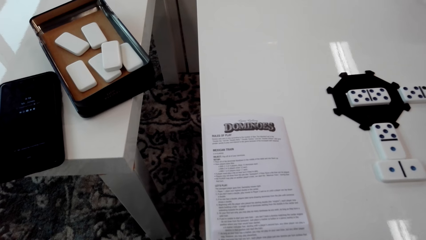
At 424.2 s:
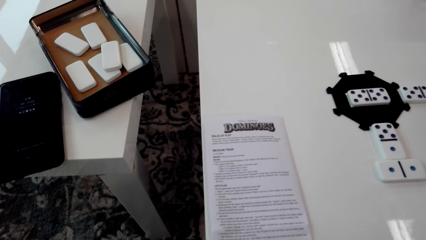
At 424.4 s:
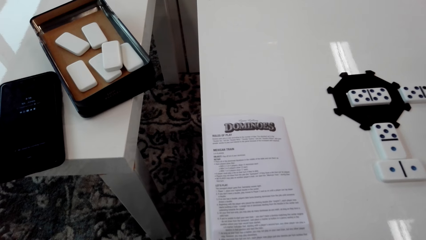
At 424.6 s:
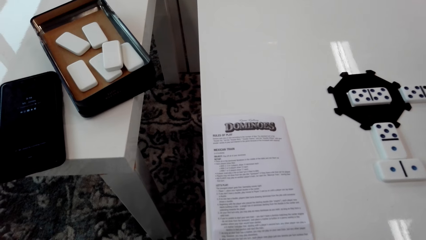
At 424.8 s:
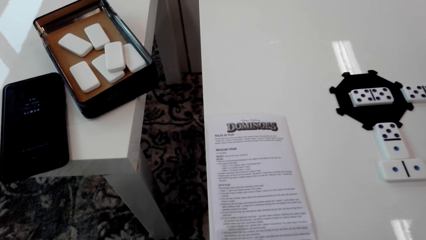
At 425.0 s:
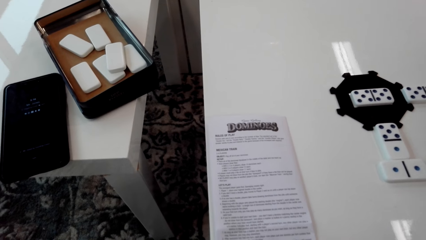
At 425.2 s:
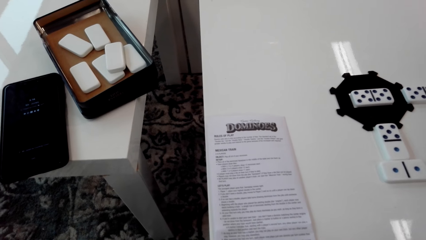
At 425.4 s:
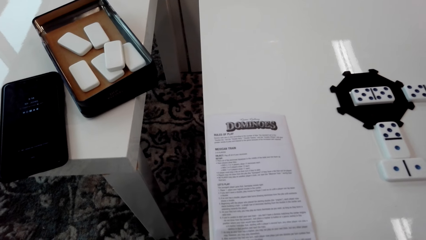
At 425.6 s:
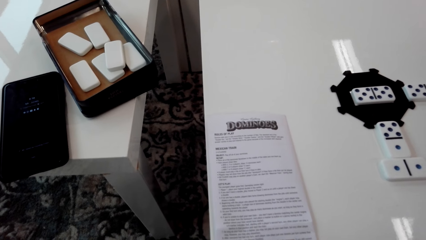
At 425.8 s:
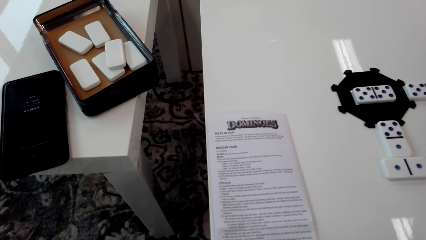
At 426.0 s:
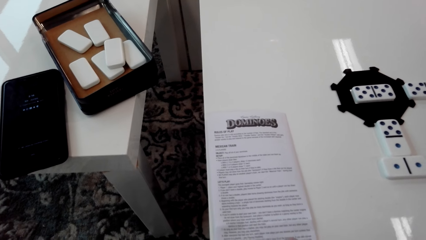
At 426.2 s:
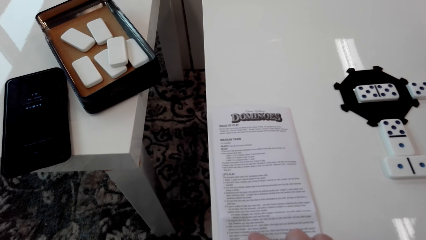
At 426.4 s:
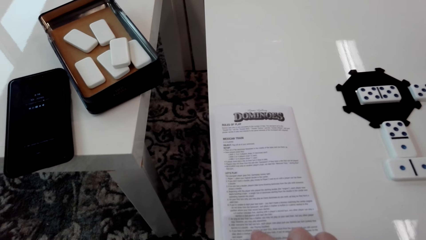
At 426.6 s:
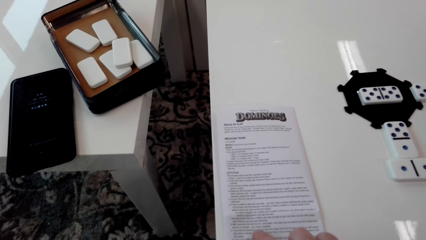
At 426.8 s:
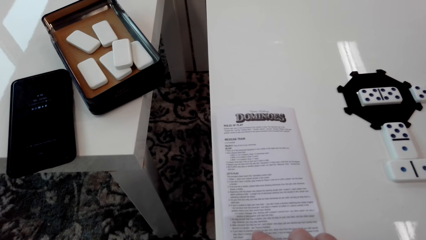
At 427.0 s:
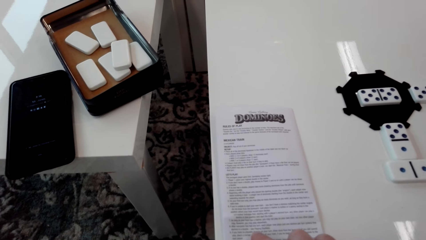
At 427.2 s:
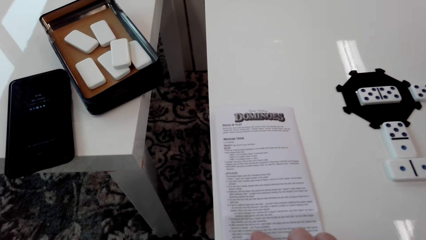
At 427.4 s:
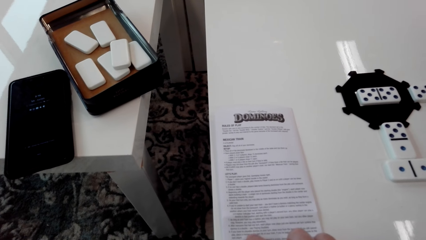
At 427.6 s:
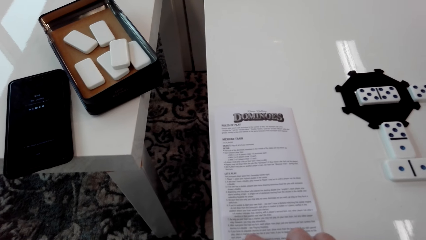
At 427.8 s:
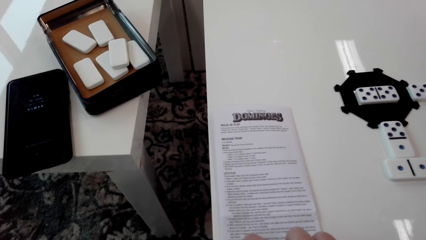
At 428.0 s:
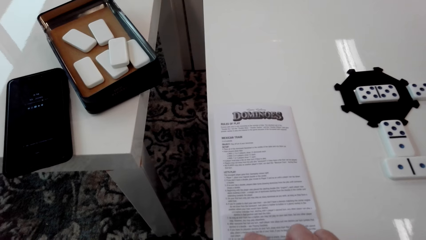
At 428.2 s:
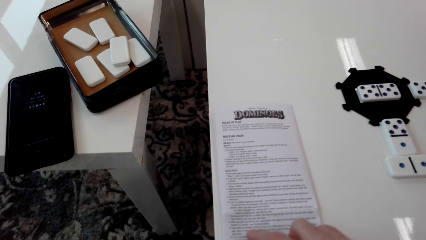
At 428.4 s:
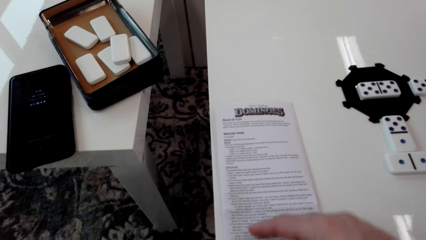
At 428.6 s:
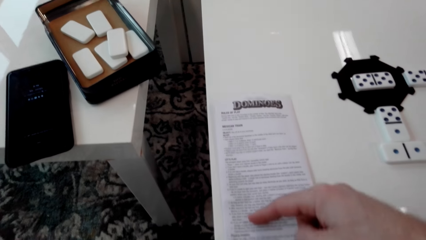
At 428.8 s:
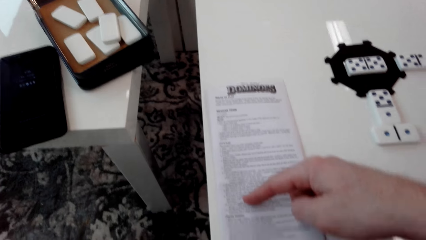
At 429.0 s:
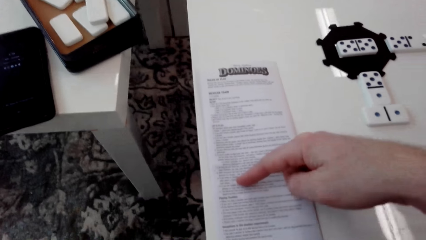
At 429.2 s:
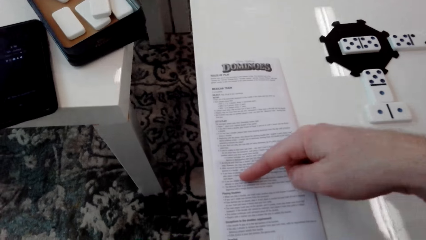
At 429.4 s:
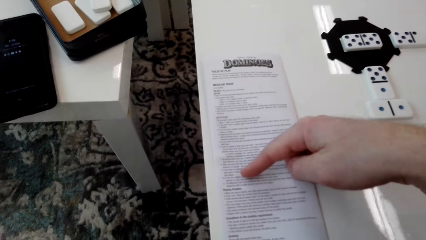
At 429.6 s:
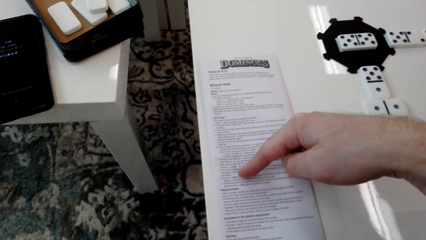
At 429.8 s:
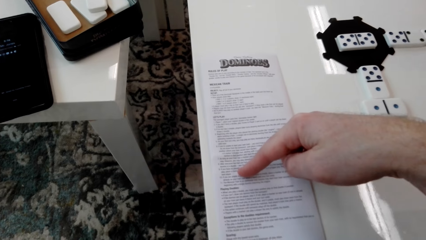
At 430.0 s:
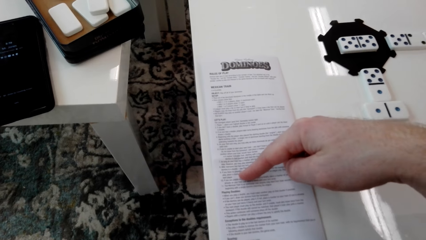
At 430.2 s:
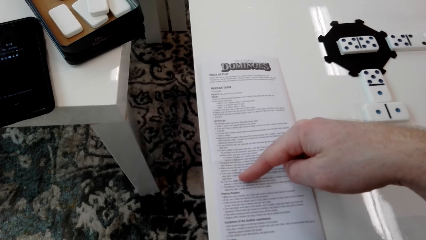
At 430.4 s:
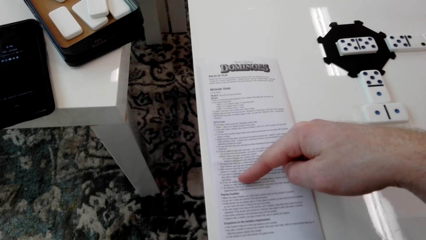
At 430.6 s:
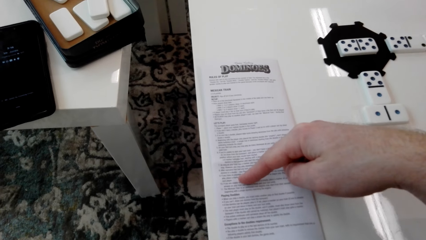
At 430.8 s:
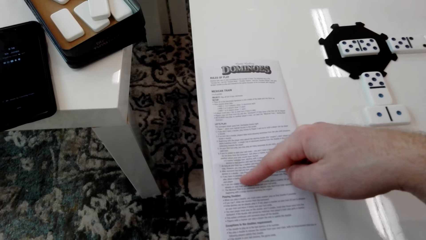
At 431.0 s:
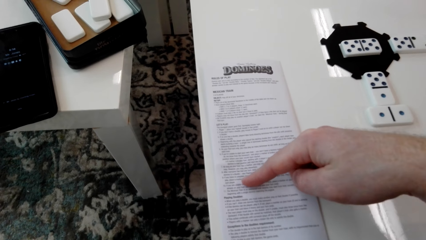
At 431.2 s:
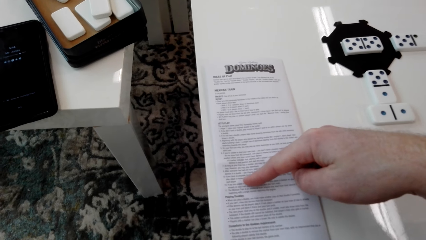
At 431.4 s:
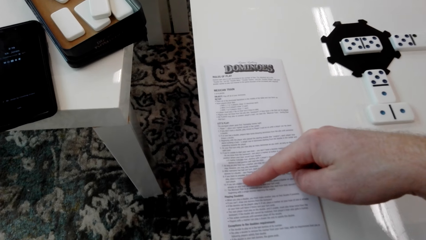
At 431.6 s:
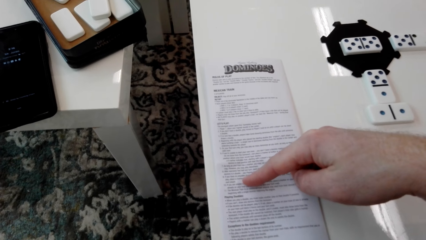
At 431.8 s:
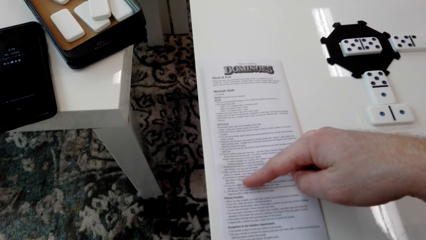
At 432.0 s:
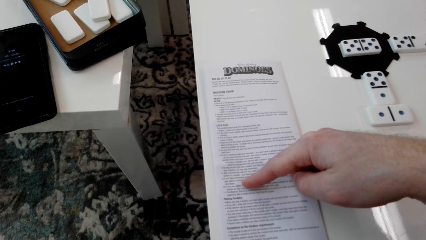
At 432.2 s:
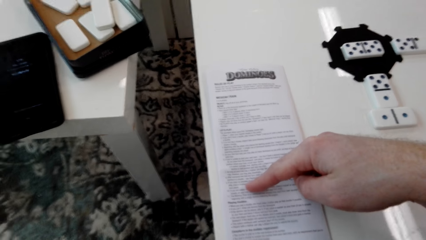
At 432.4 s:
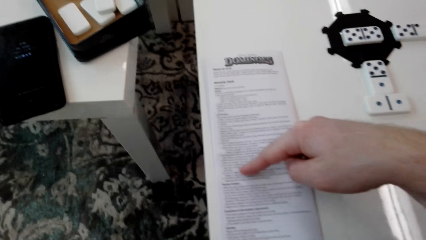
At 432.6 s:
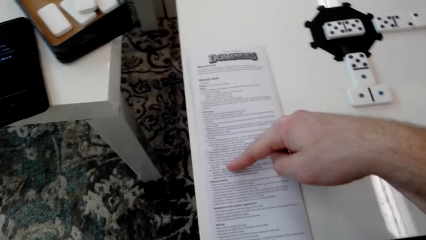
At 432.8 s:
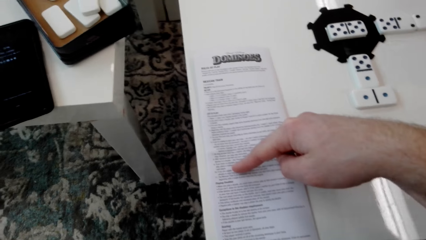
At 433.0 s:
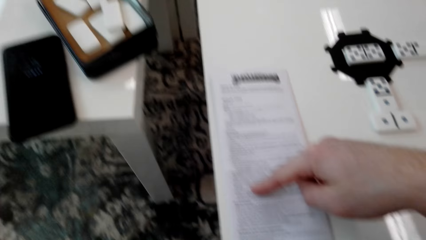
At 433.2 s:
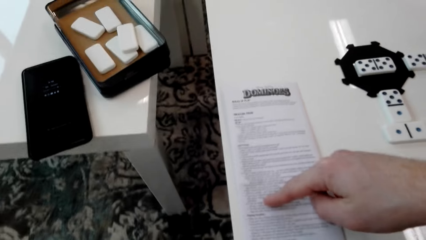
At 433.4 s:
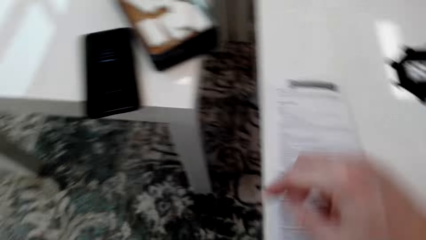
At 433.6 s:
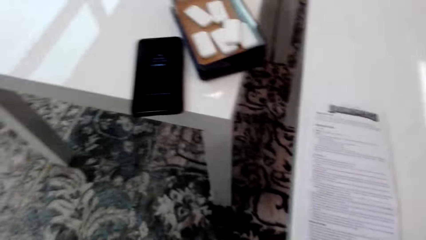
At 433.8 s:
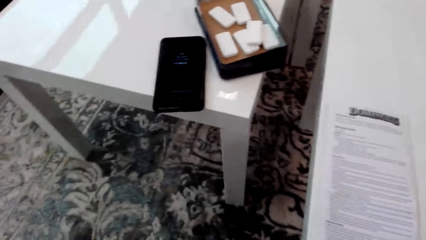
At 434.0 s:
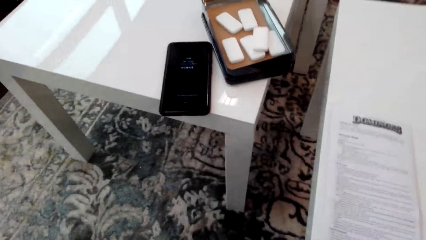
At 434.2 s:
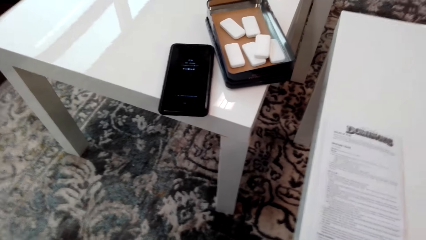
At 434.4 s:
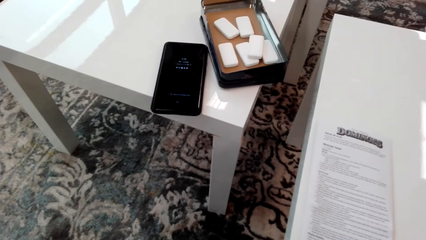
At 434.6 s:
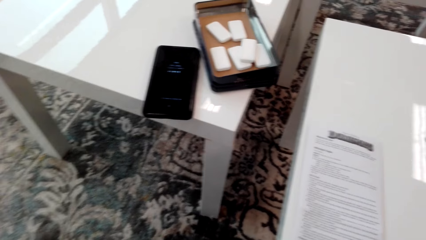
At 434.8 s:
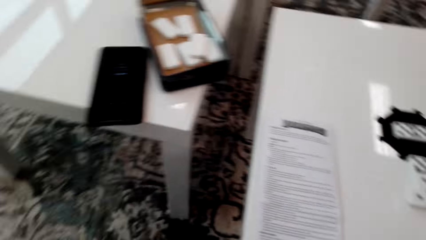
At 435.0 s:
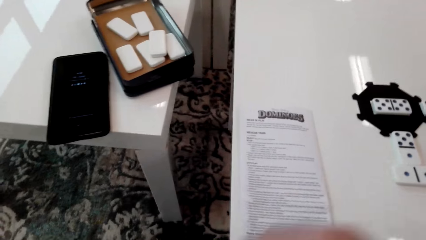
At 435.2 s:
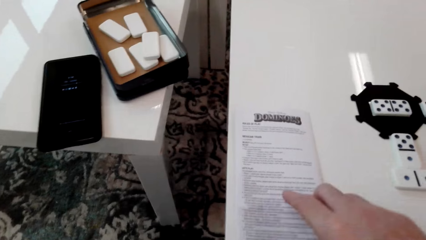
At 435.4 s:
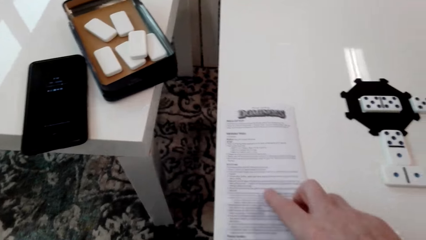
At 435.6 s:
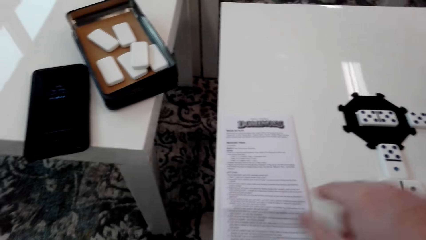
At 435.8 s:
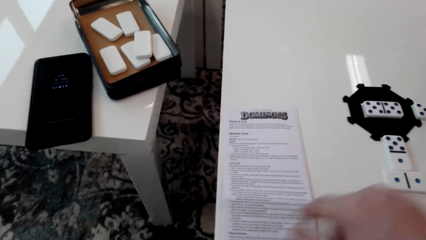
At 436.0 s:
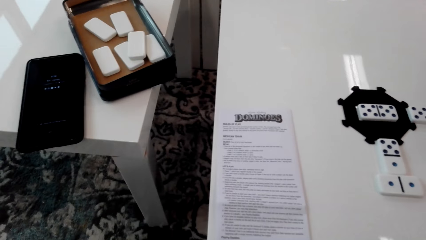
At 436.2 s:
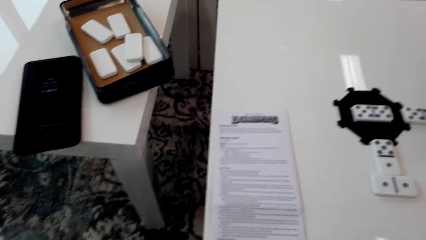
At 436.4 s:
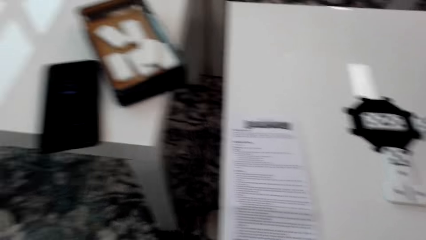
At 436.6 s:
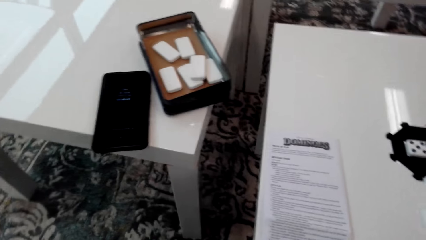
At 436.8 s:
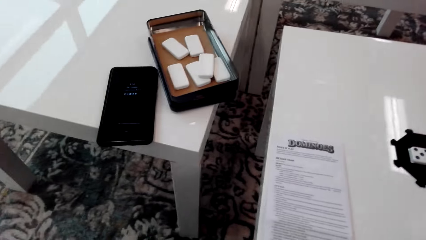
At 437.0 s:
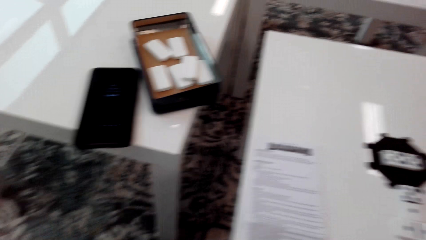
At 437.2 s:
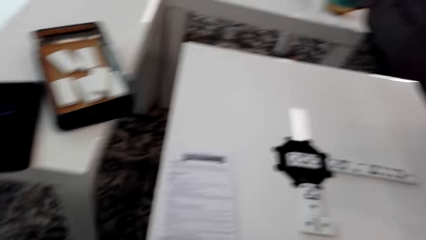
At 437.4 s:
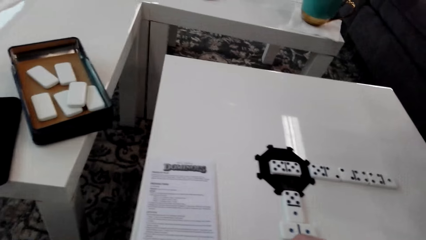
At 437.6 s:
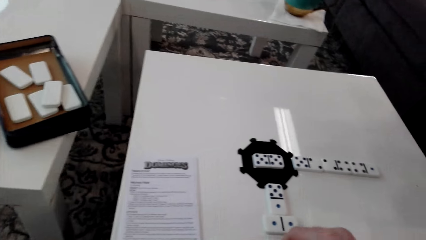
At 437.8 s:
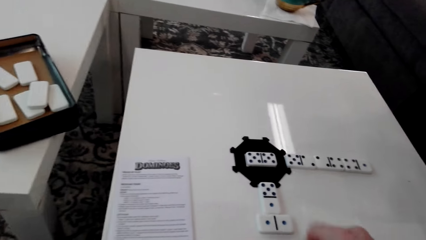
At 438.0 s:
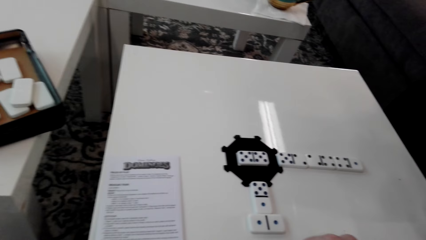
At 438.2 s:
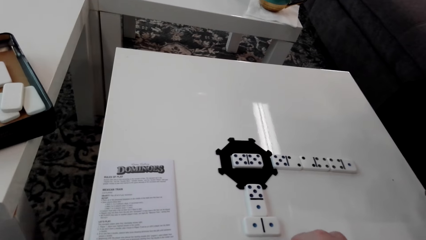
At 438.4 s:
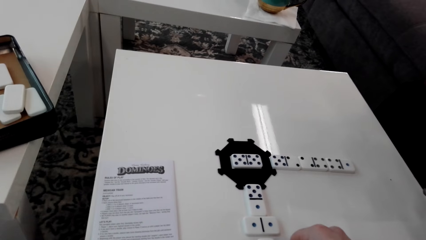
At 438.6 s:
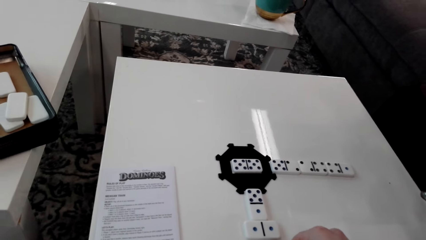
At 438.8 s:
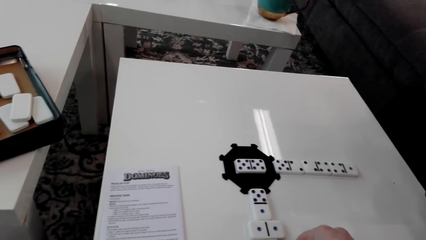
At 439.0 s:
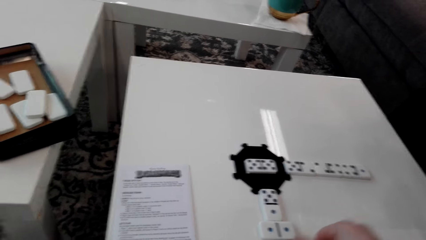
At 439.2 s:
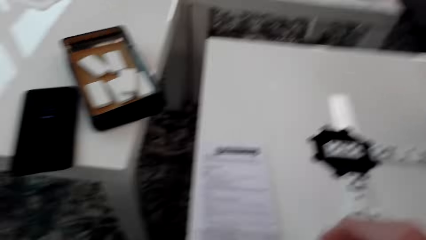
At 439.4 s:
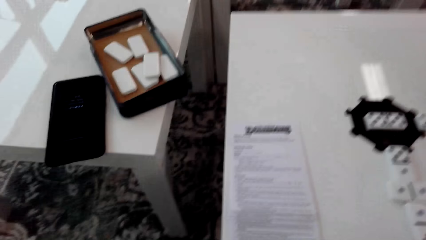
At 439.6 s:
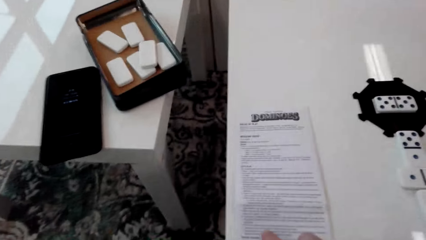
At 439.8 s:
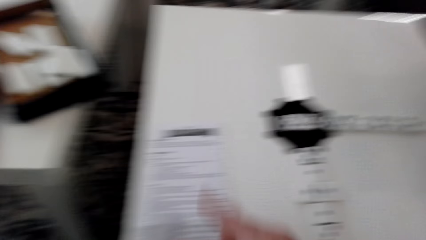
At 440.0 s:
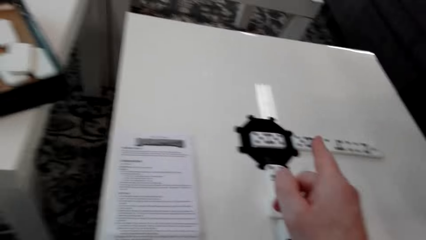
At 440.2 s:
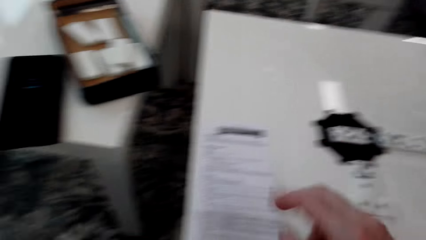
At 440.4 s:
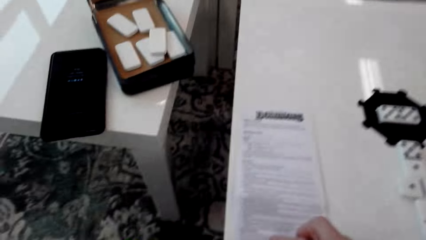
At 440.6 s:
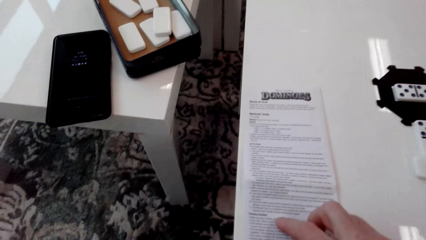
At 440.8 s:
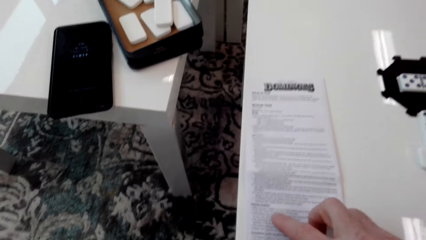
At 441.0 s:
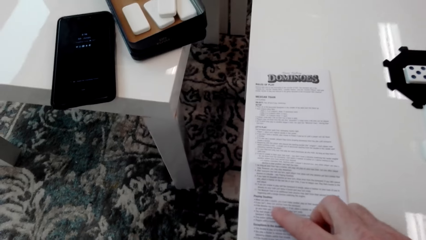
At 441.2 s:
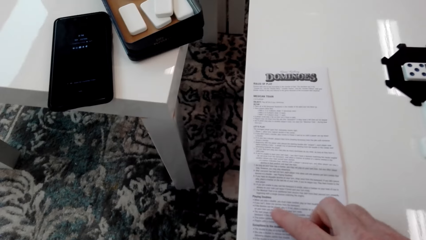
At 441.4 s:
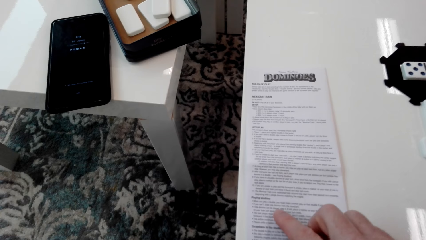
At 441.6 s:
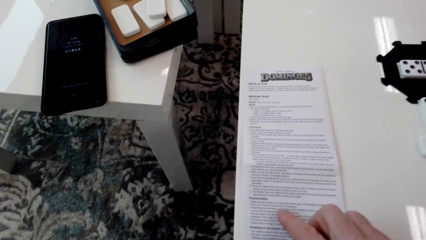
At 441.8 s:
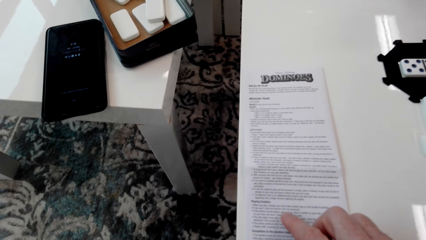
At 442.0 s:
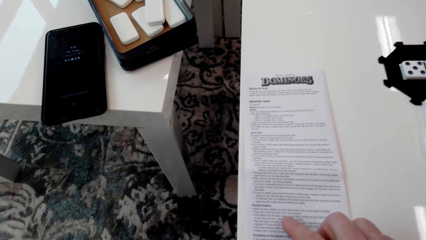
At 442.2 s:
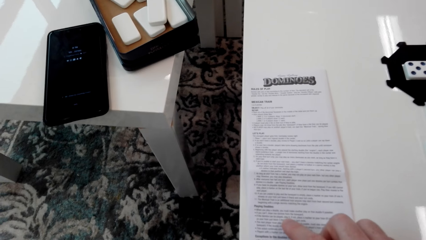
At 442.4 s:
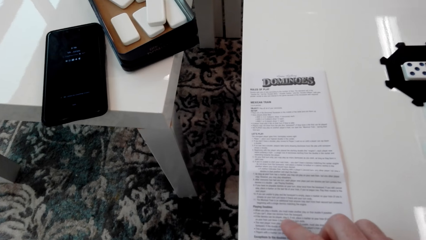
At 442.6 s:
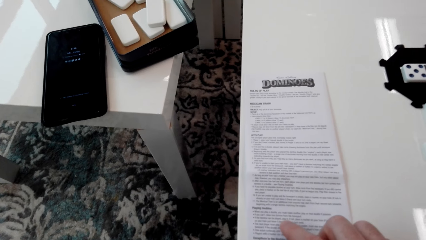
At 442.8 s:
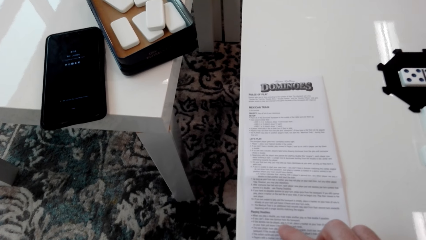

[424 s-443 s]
The camera wearer stares around. They move the paper. They place a hand on the paper. They look around. They place a hand on the paper. They look around. They hold dice. They point out. They place a hand on the paper.
